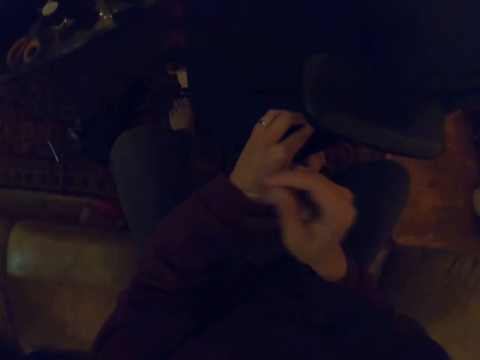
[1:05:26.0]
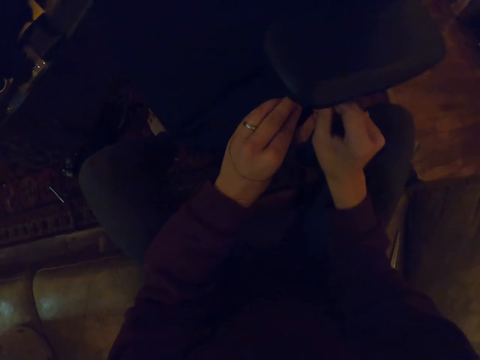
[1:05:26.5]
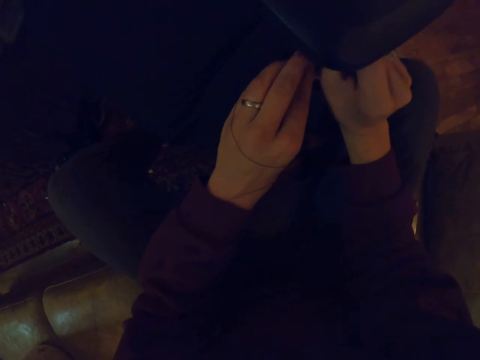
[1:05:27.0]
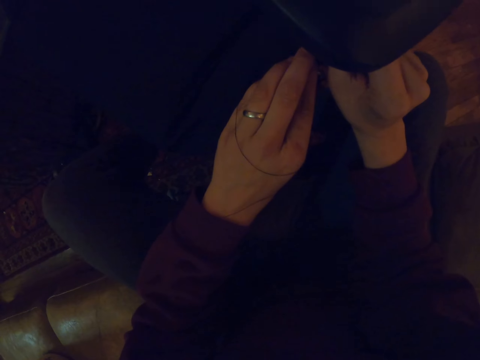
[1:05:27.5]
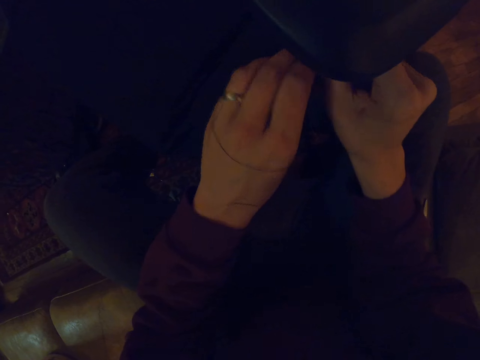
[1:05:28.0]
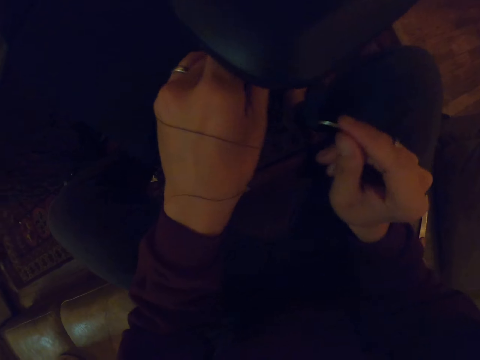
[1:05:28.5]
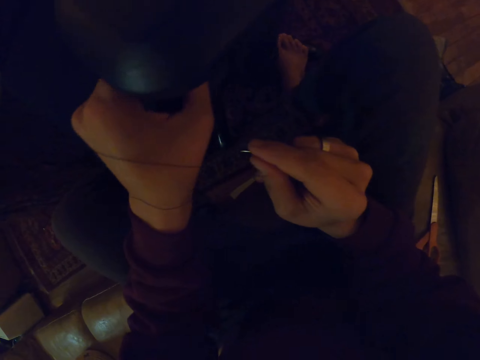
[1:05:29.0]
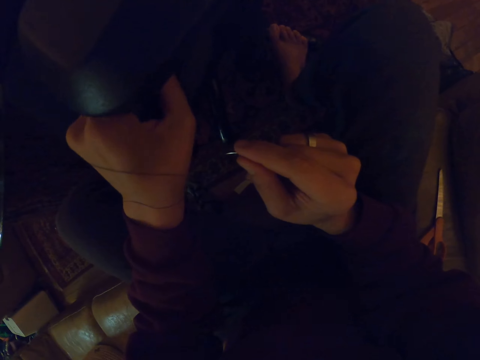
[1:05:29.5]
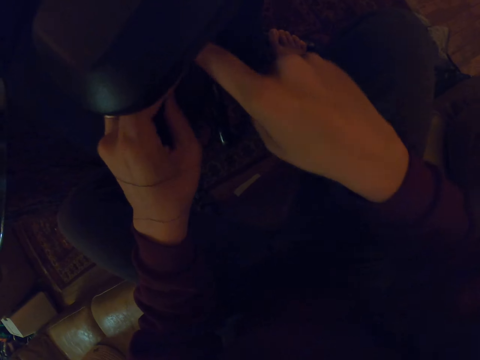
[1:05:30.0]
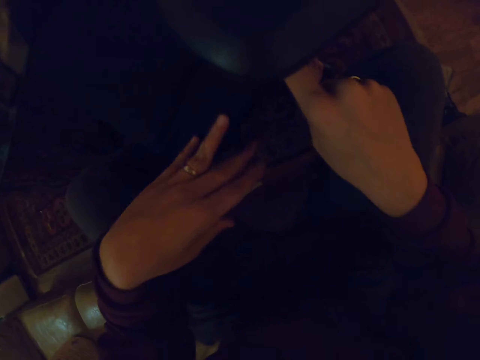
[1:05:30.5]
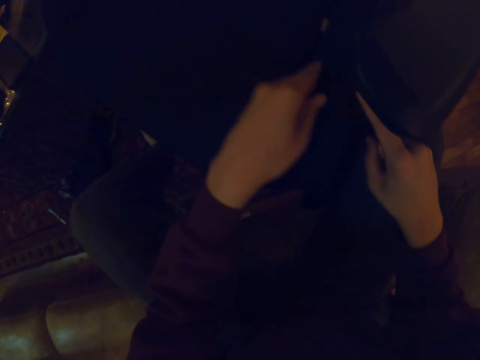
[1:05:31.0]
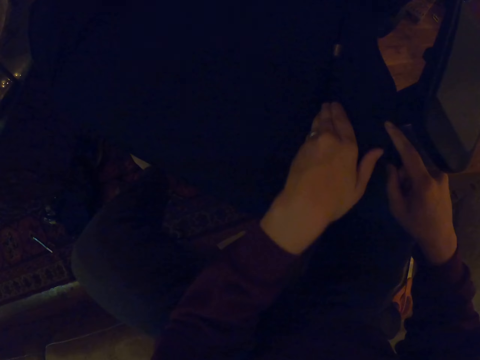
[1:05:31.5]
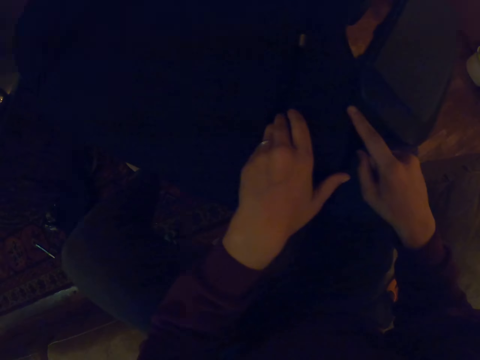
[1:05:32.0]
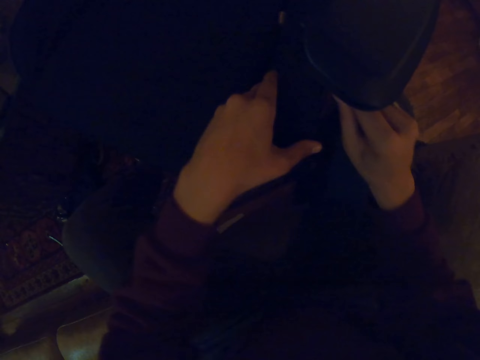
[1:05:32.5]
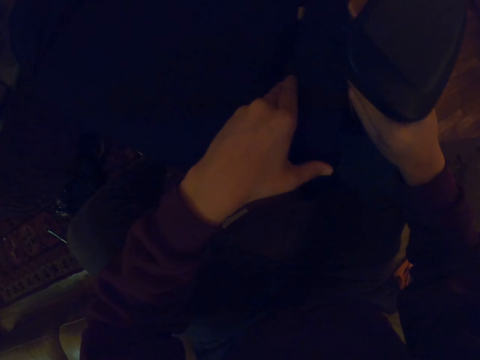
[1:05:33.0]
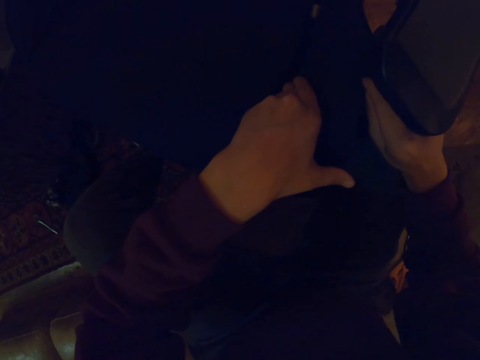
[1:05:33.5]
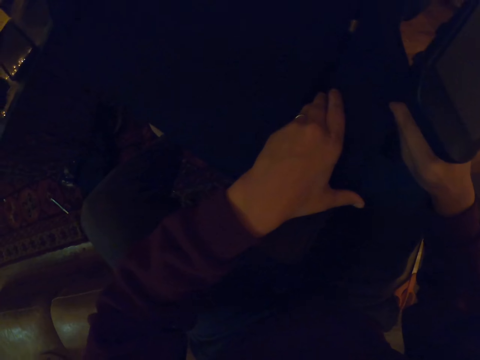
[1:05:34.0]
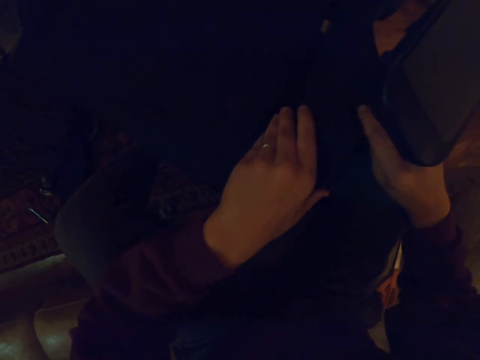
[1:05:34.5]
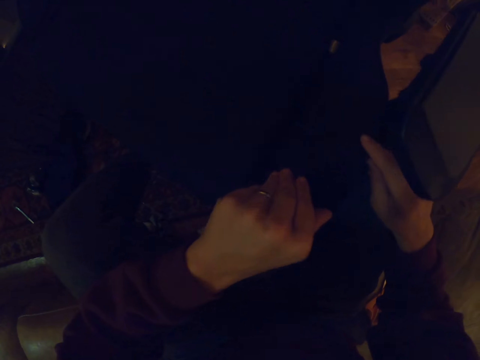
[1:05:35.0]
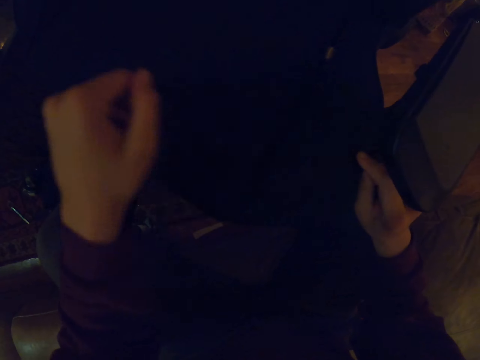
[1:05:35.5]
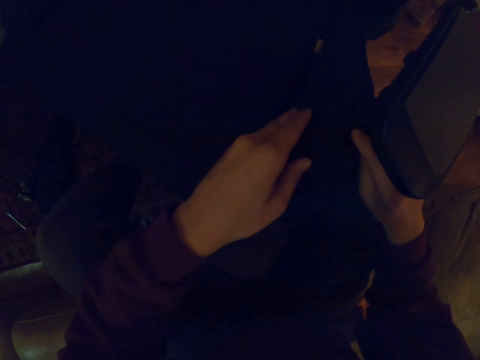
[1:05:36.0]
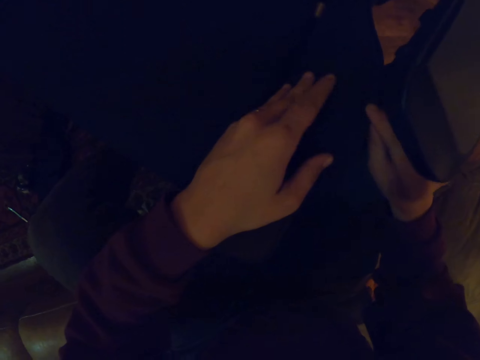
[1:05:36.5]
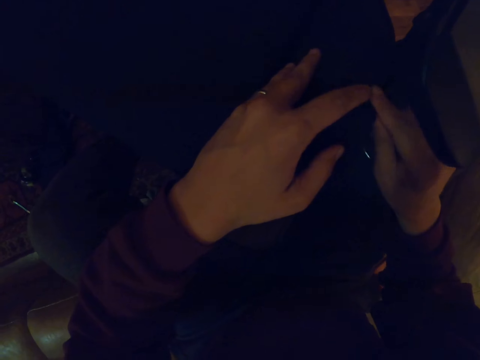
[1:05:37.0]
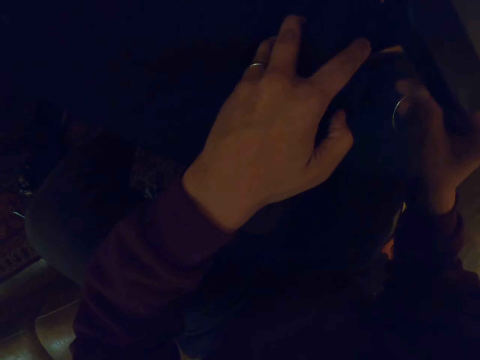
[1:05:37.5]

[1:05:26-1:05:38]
The camera wearer moves the right hand to the chair. They hold the thread with the left hand. They touch the arm of the chair. They remove the thread from the left hand. They hold the chair with the left hand. They move the left hand a little.

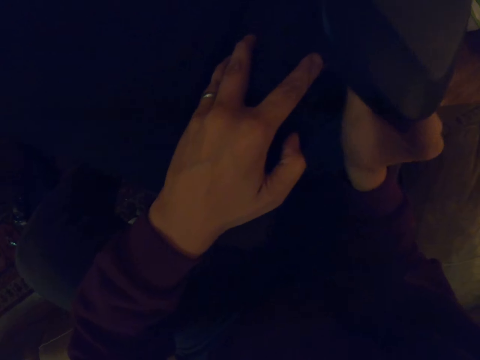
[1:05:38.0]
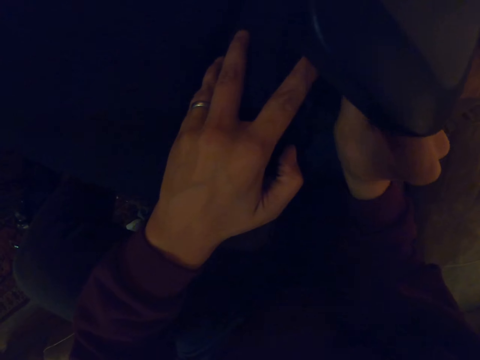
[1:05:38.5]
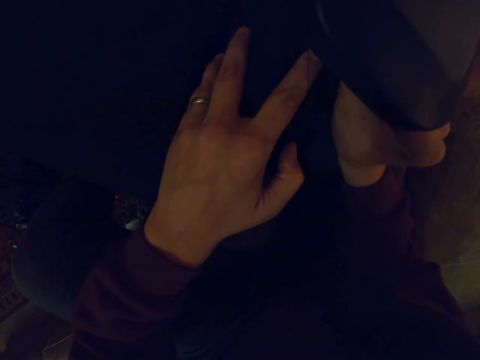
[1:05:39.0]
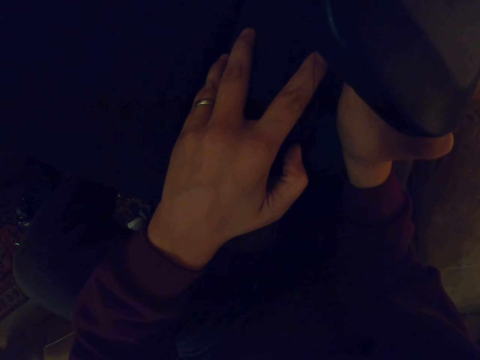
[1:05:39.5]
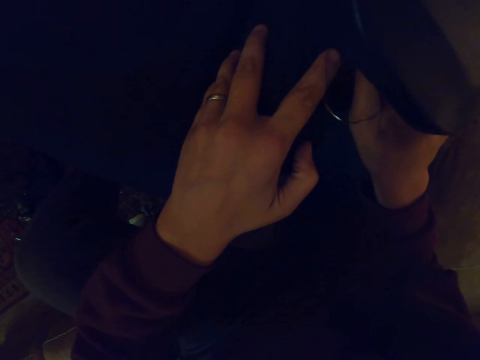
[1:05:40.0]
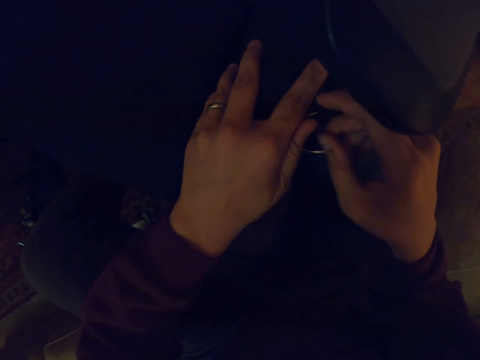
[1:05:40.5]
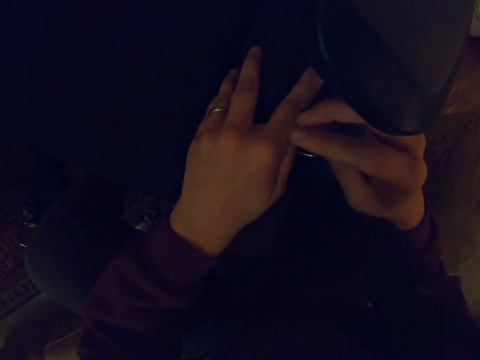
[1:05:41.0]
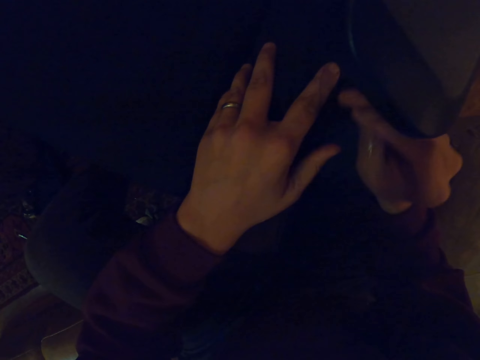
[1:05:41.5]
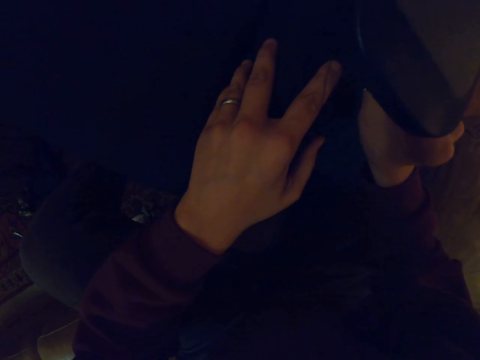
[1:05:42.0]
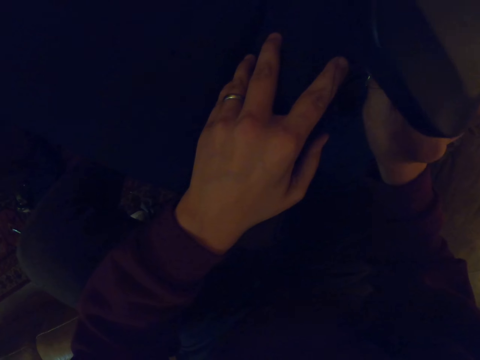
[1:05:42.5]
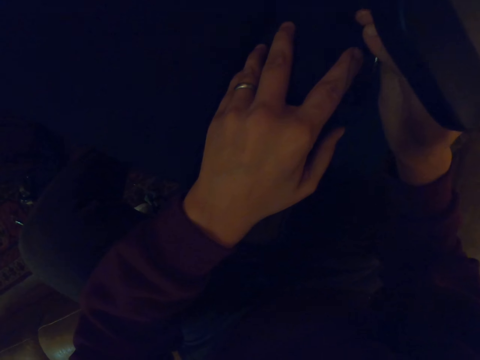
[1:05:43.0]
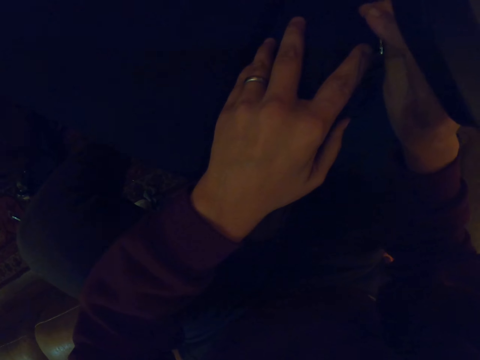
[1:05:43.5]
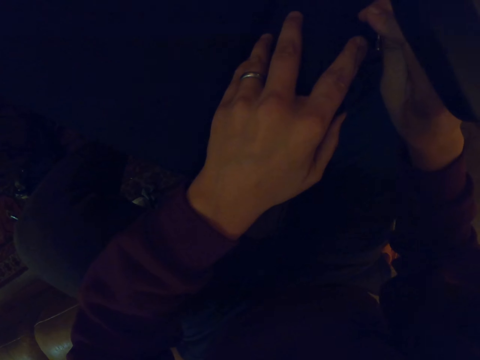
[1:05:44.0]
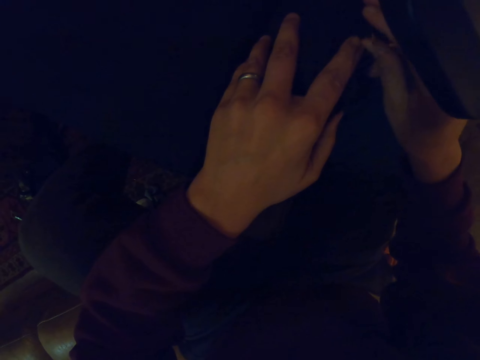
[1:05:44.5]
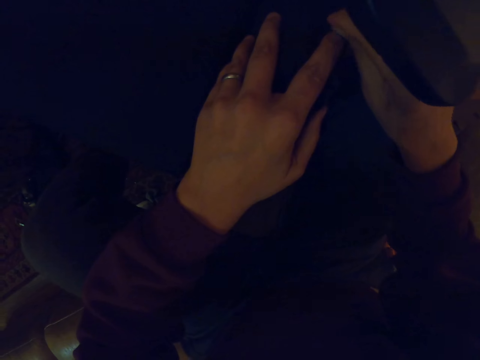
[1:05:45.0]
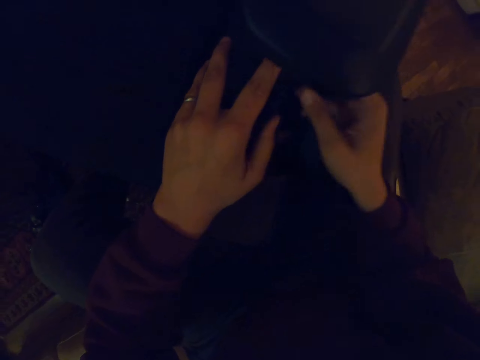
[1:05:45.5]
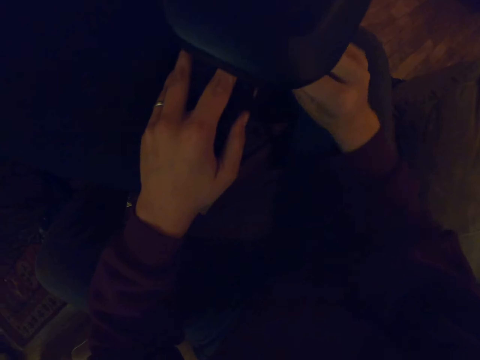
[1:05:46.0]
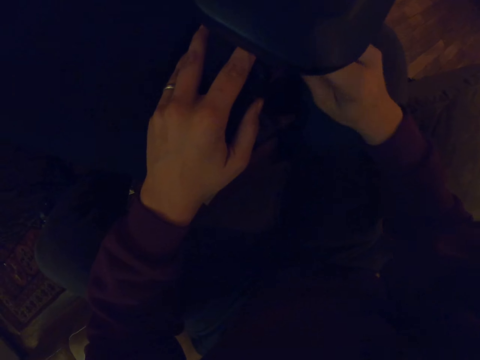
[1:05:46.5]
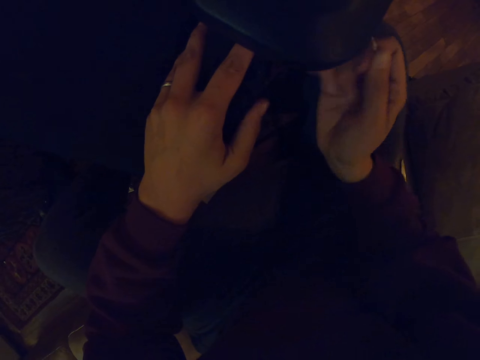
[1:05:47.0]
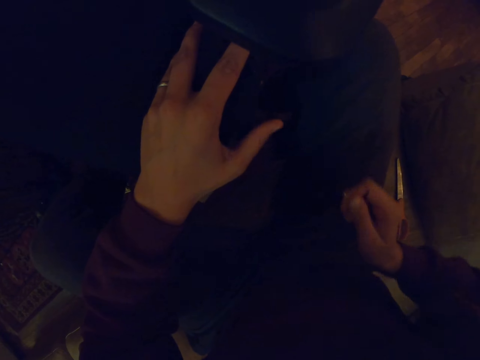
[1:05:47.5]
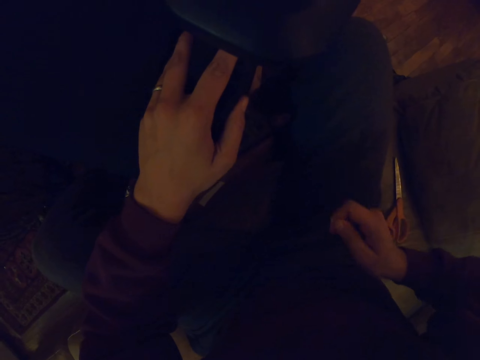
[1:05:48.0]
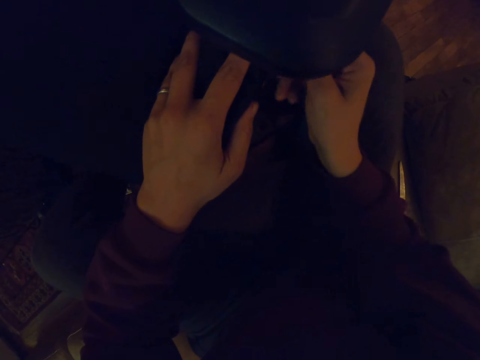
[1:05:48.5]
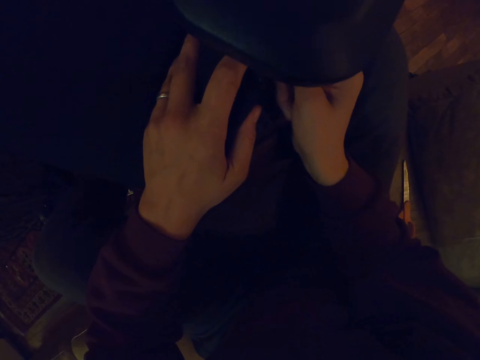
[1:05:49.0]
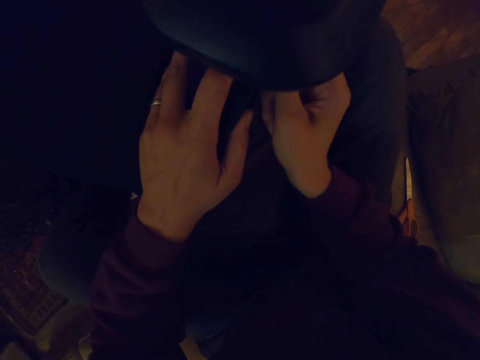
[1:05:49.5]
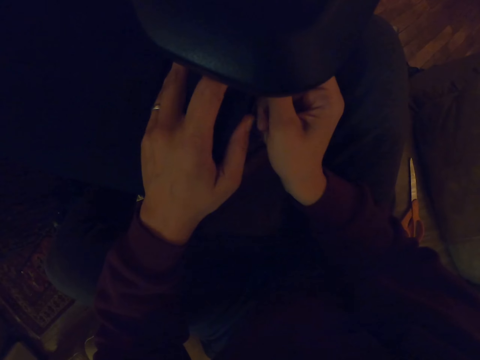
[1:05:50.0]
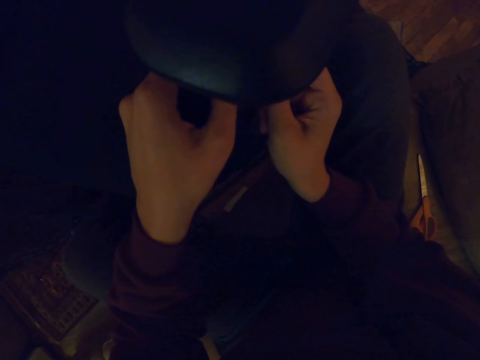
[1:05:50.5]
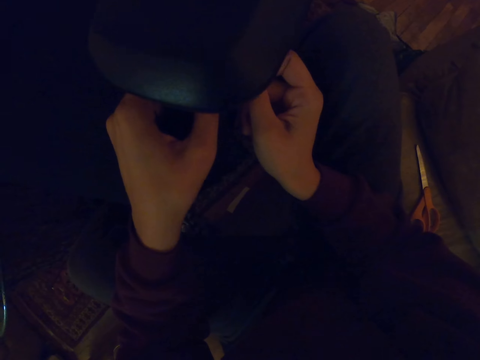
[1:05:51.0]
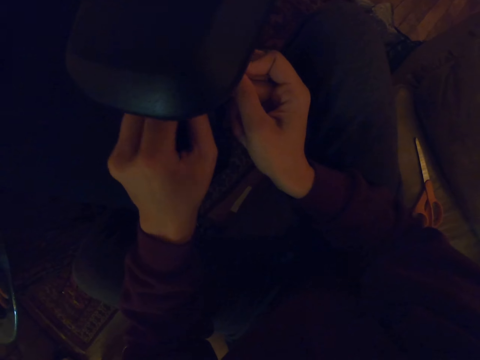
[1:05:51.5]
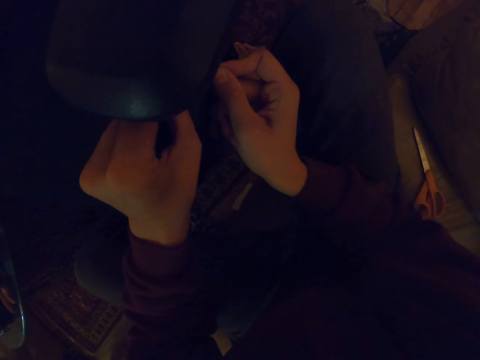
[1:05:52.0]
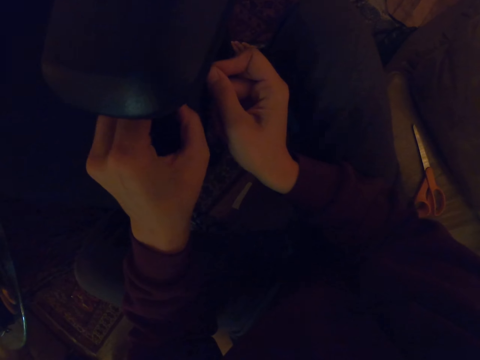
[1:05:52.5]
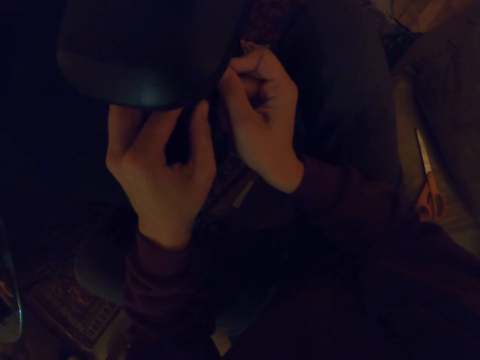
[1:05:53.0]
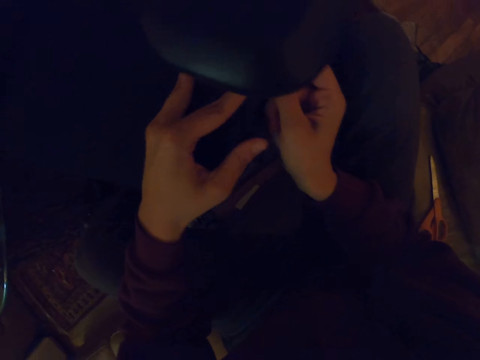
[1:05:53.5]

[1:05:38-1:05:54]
The camera wearer holds the hook on the right hand. They sew the chair with the hook. They hold the hook on the right hand. They insert the needle on the arm of the chair. They fix the hook on the chair with the right hand. They sew the chair with the hook. They pull a thread in the hook. They insert the thread on the arm of the chair. They pull the thread in the hook.
